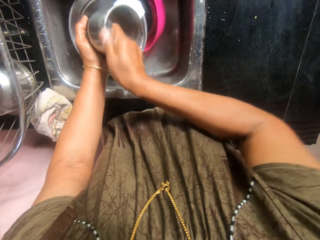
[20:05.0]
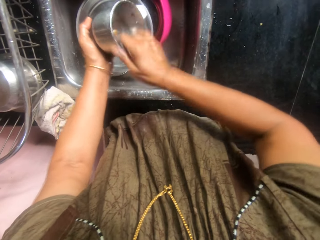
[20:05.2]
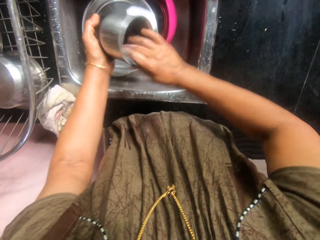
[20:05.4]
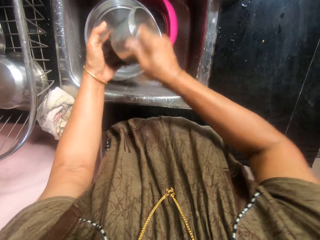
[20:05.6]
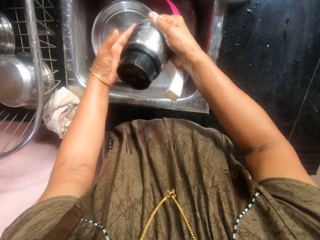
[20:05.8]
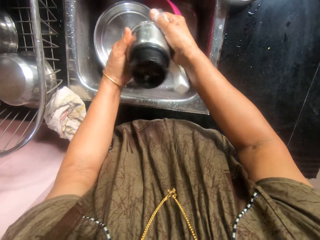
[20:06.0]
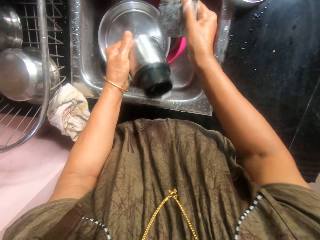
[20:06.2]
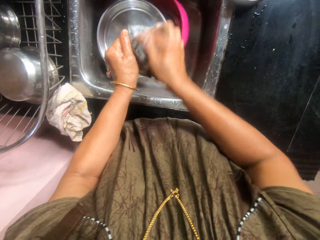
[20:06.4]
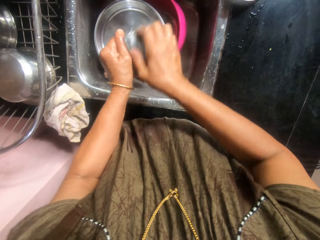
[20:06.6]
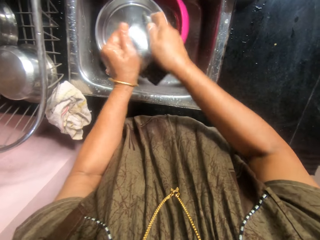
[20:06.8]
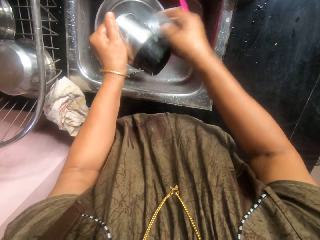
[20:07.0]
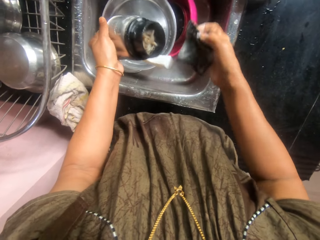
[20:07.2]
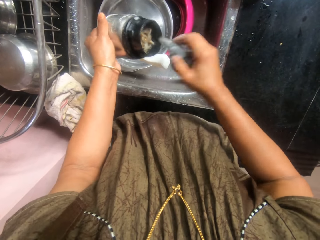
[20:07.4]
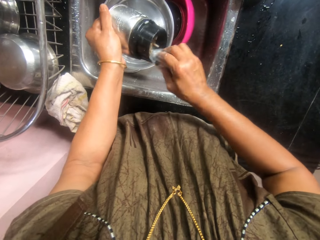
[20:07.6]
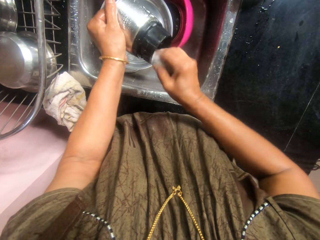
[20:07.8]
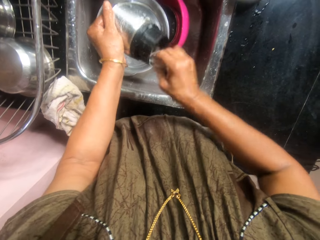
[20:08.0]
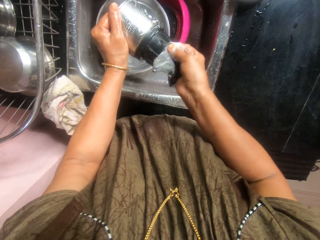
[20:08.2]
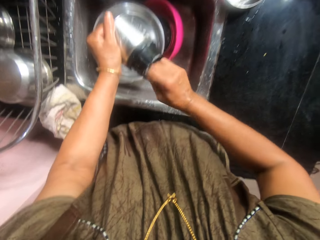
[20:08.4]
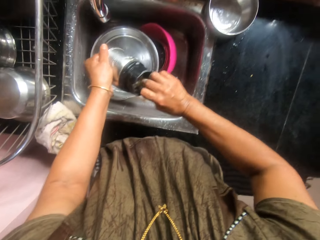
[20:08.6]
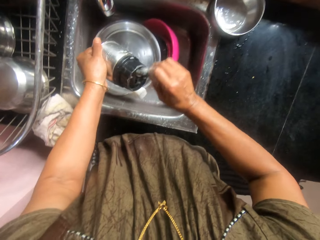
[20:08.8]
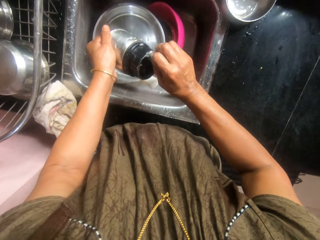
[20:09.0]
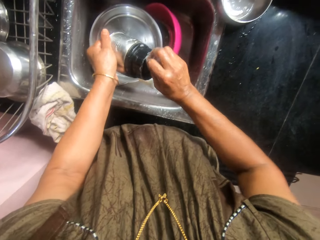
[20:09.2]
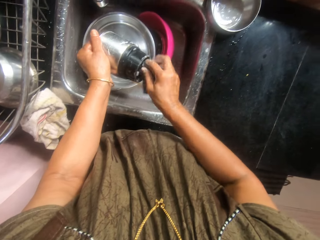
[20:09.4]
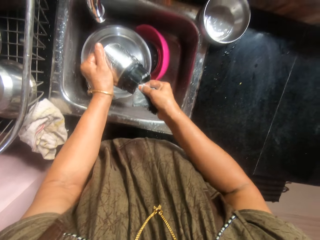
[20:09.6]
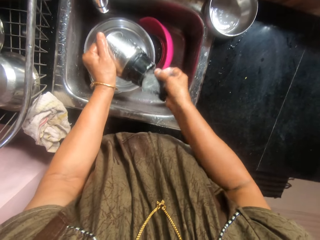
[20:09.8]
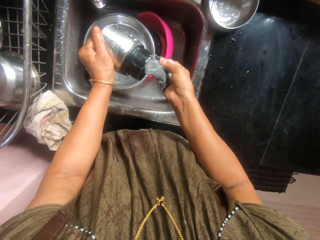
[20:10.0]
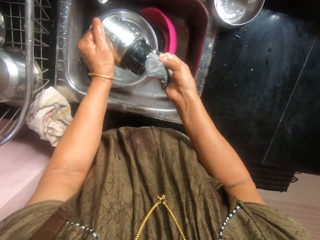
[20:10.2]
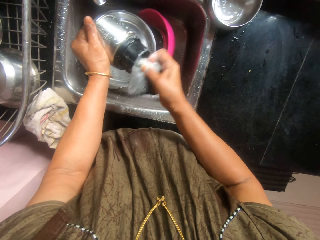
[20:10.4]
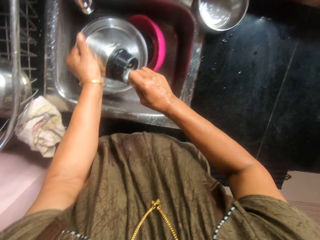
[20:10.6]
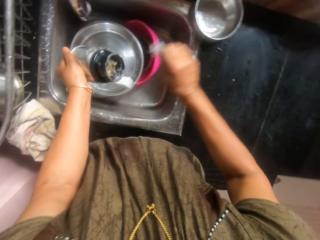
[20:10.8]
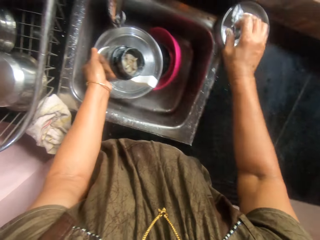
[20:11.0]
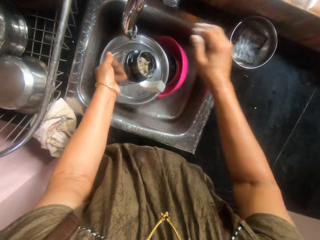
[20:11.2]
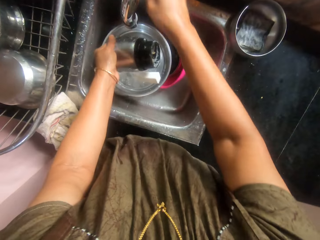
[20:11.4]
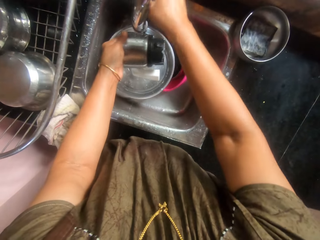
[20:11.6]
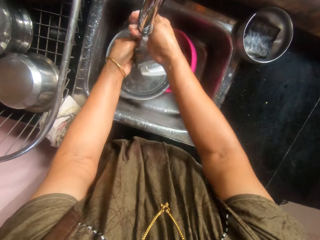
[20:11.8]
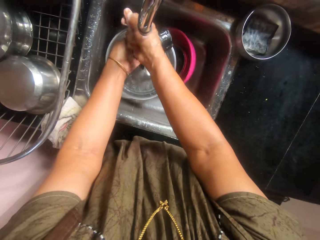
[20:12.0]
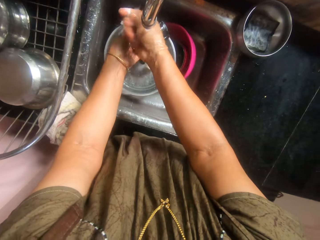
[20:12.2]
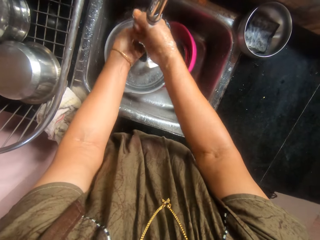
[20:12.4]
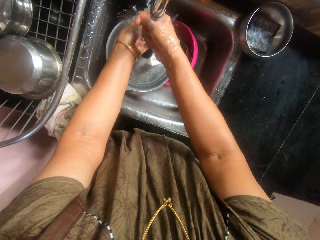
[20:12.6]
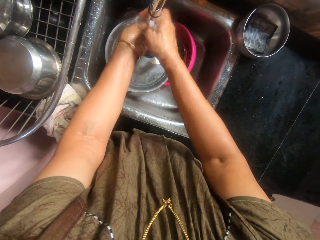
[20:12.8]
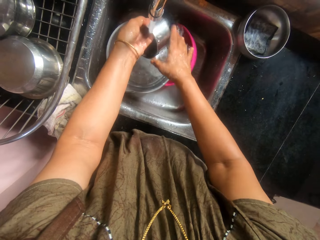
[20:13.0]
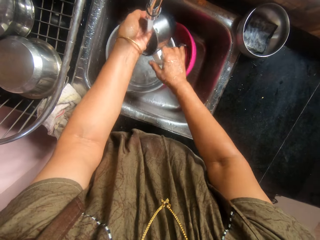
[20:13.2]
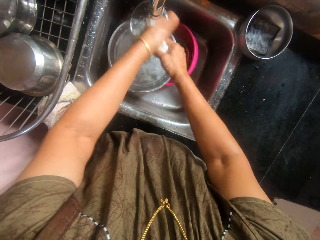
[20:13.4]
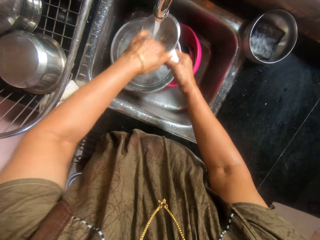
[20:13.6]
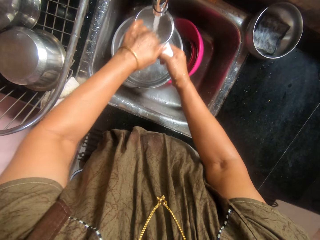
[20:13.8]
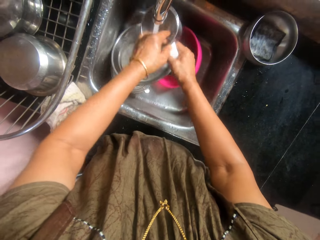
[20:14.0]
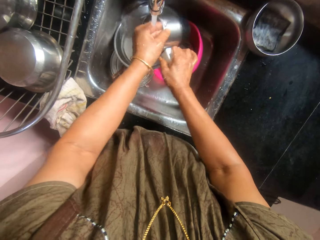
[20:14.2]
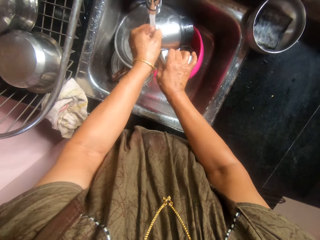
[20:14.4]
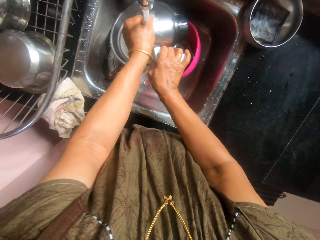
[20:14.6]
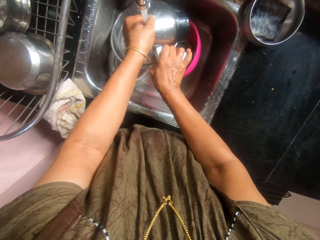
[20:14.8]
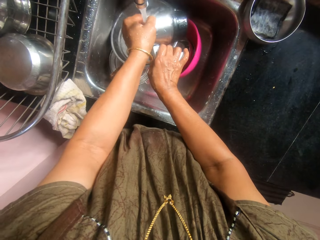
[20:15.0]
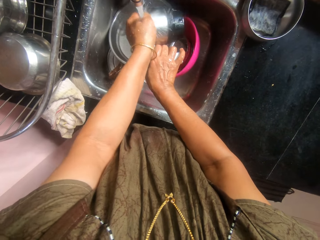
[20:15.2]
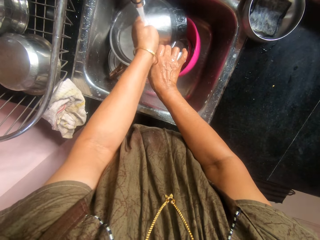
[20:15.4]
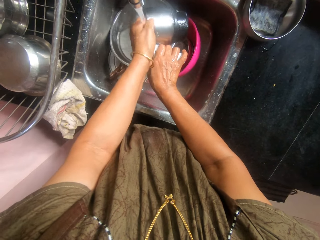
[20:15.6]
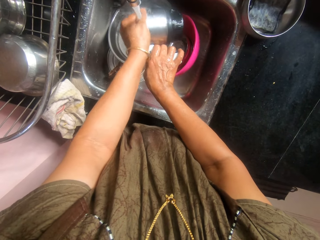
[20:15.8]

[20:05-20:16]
The camera wearer places the sponge in the steel bowl on the sink. She turns on the tap with her right hand. She rinses her right hand under the tap. She rinses the blender cup under the tap with her hands.

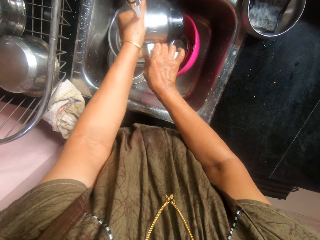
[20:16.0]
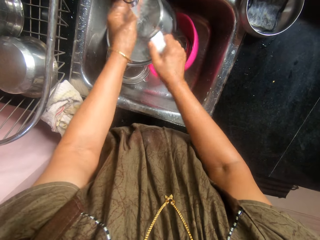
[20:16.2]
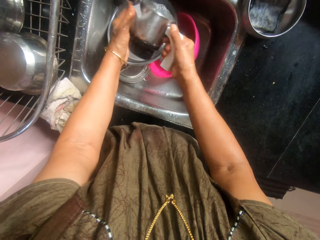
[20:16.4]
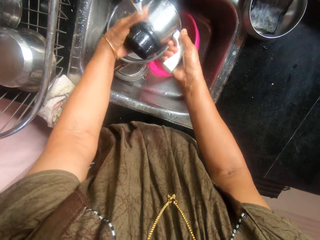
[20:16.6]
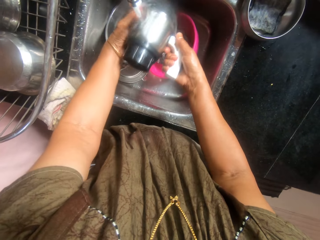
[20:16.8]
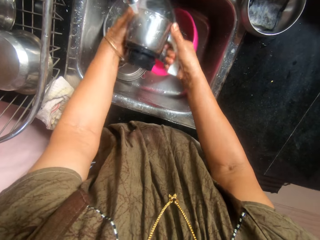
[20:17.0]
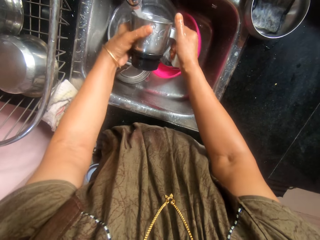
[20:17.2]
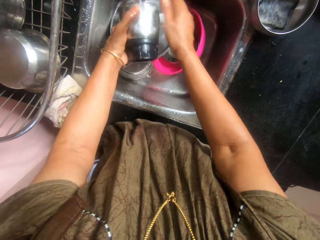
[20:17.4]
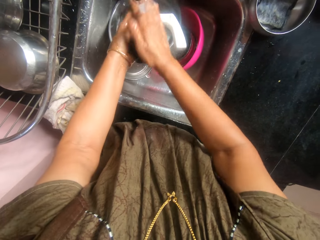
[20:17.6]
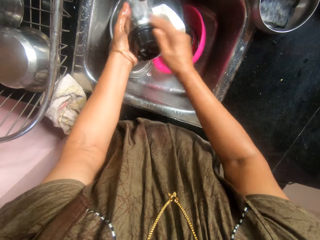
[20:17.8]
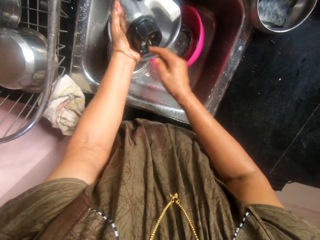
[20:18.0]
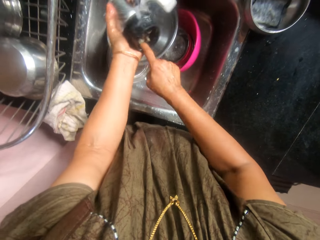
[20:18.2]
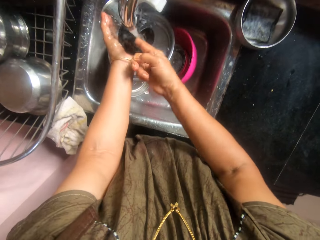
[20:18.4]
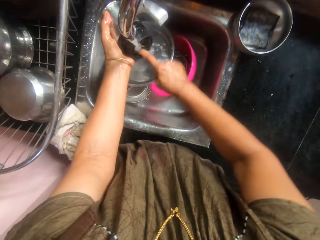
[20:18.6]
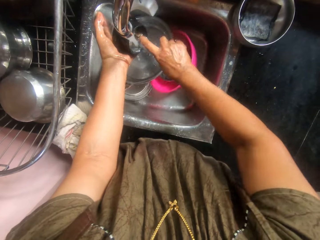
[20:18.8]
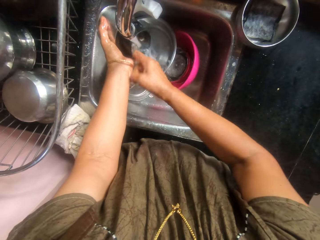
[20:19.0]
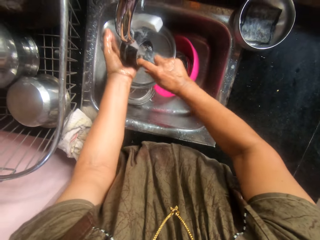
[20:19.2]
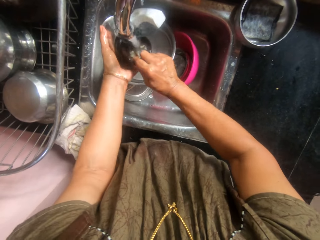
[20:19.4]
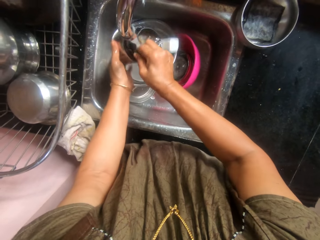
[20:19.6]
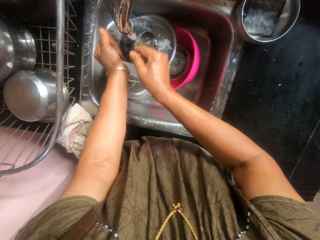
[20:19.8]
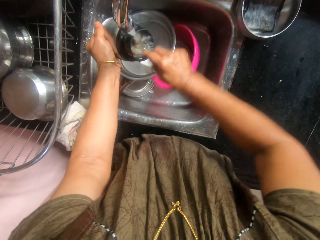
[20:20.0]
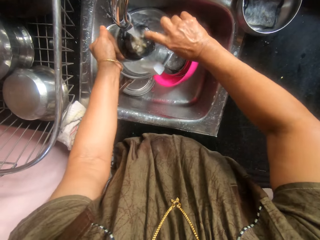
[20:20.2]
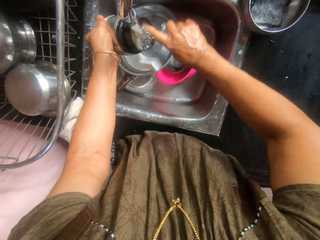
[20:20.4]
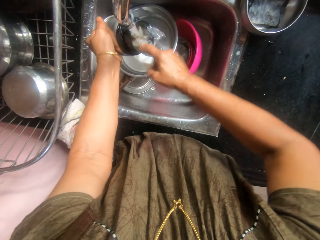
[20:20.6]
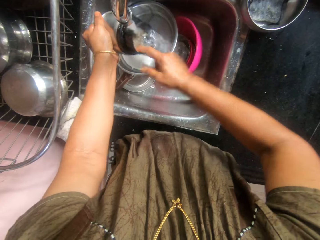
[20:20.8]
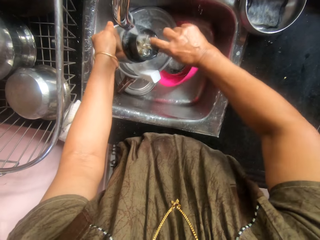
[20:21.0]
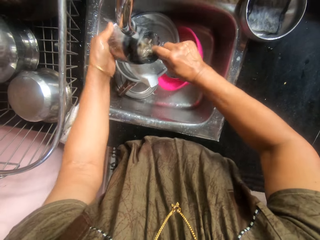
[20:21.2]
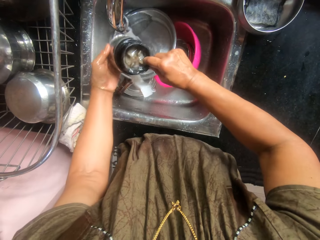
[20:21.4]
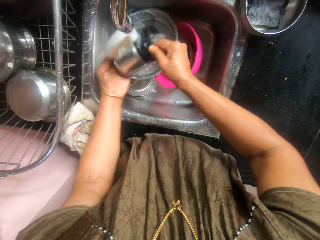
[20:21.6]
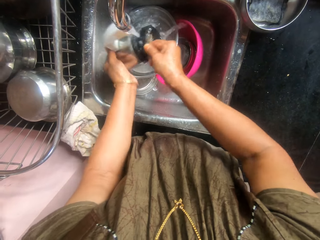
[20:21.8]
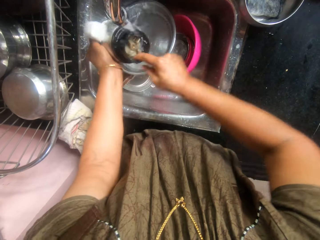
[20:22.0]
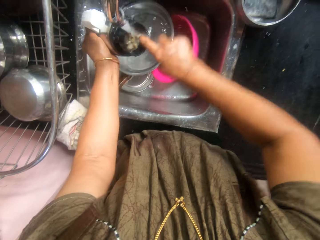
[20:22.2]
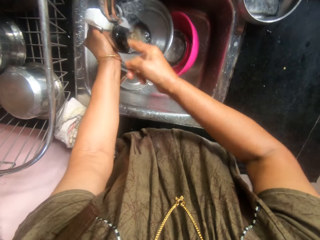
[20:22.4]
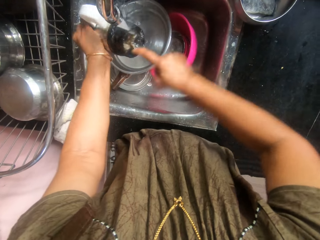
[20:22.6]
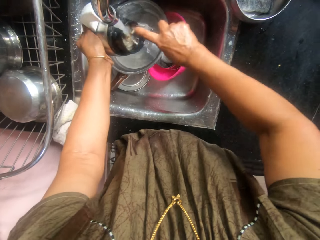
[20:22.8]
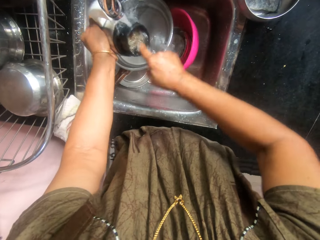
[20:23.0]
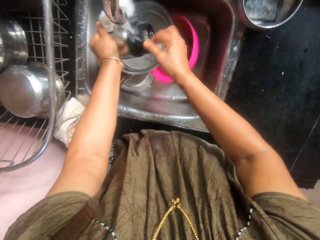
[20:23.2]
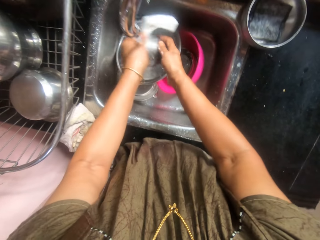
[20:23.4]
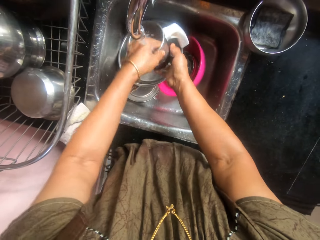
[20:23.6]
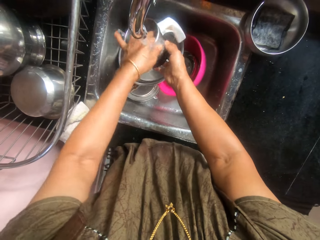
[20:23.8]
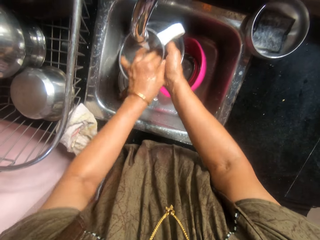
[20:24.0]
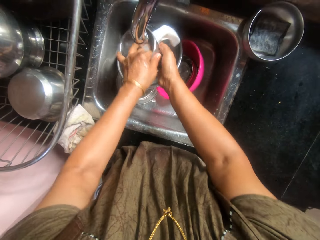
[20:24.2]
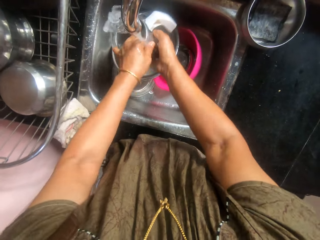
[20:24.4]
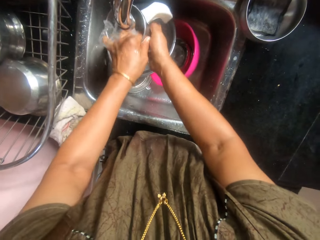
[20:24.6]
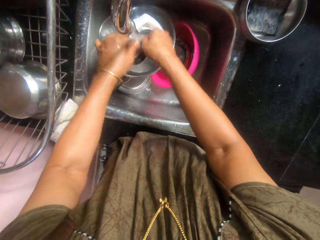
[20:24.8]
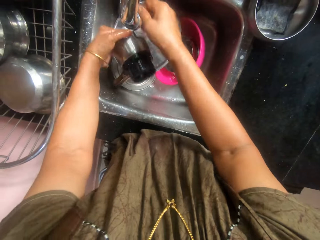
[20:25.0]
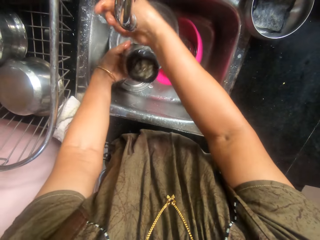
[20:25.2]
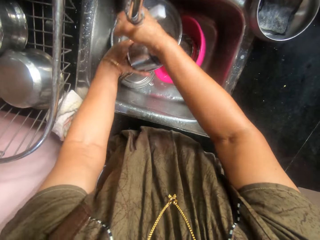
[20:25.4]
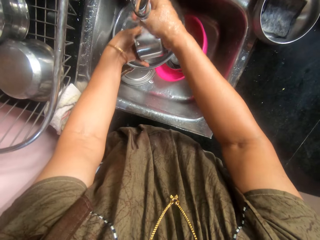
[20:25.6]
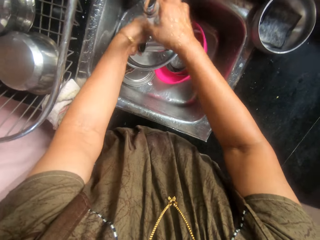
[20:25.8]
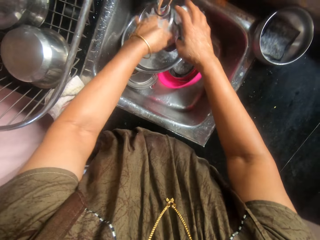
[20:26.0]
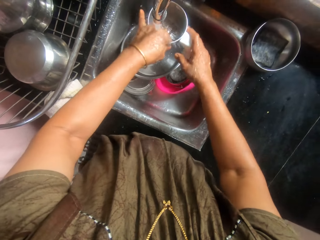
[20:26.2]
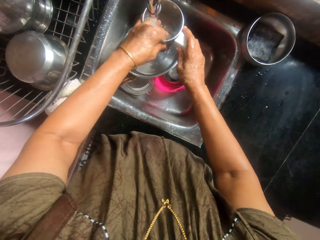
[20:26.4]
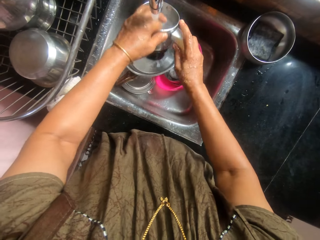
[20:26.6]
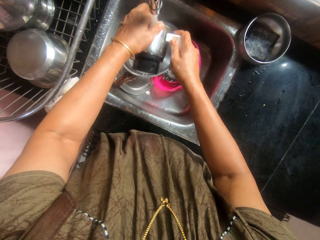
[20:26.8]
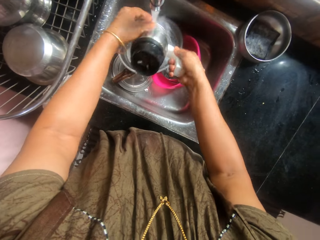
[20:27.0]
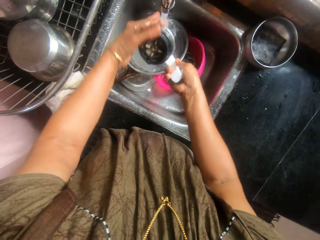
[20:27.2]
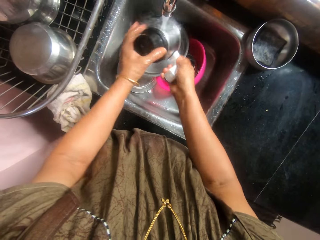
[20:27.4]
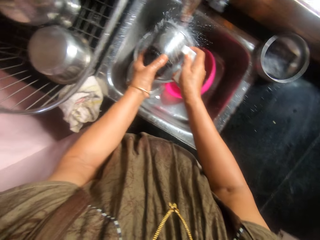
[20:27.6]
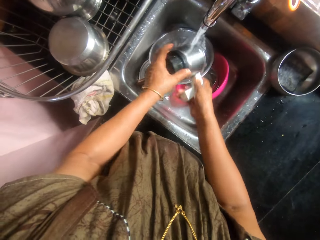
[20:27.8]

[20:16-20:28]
The camera wearer washes utensils.
